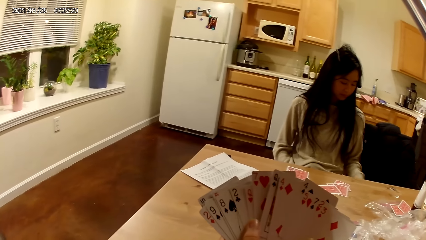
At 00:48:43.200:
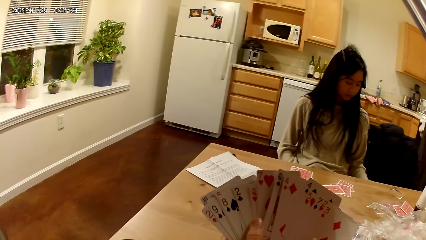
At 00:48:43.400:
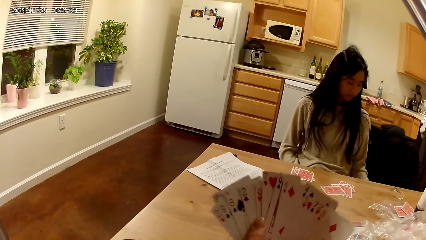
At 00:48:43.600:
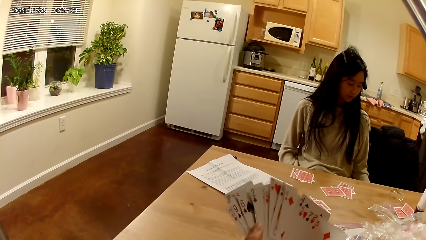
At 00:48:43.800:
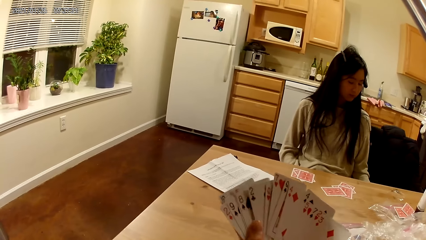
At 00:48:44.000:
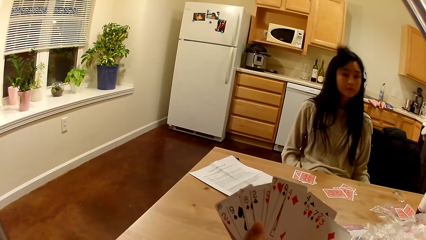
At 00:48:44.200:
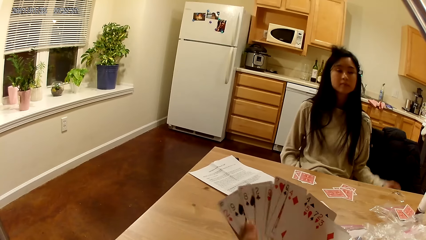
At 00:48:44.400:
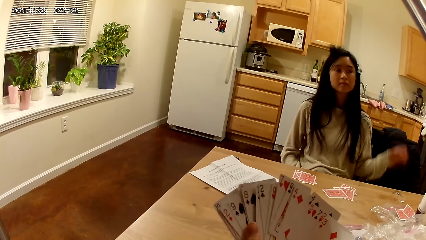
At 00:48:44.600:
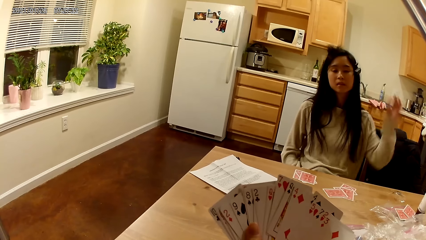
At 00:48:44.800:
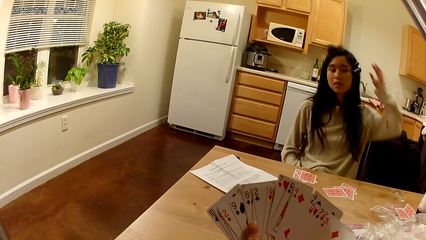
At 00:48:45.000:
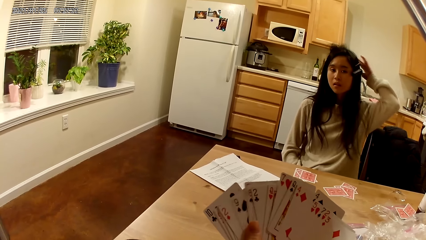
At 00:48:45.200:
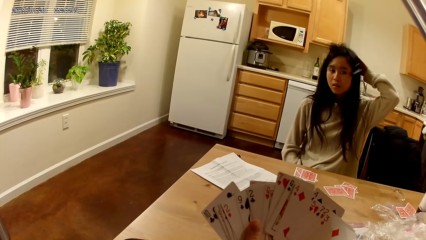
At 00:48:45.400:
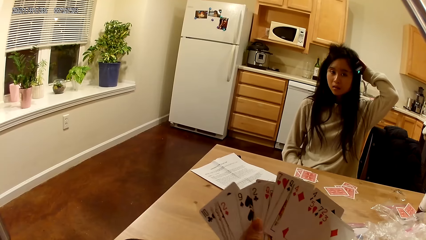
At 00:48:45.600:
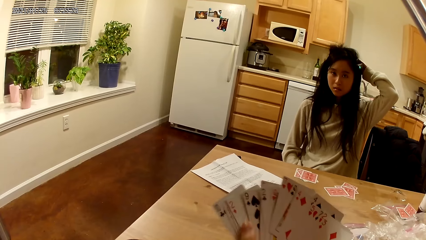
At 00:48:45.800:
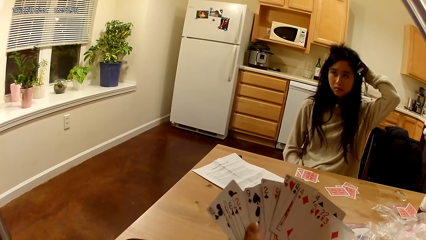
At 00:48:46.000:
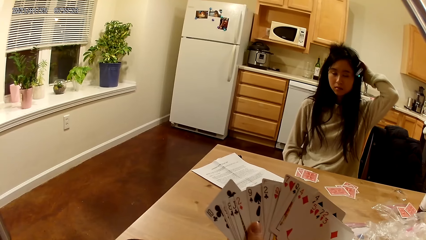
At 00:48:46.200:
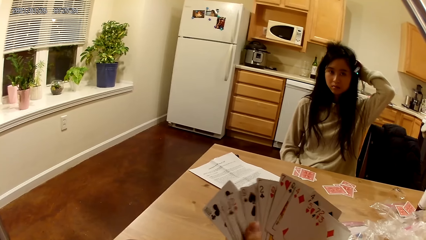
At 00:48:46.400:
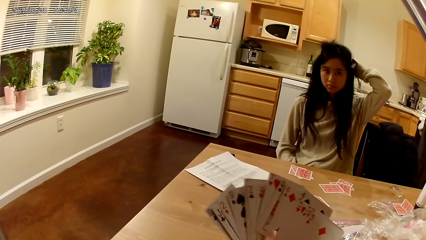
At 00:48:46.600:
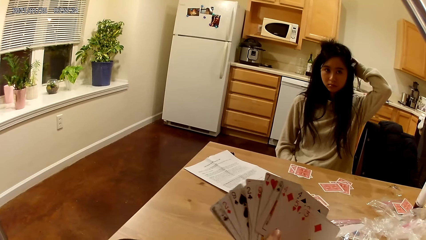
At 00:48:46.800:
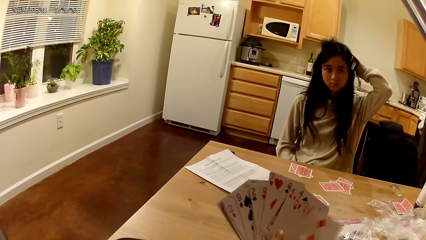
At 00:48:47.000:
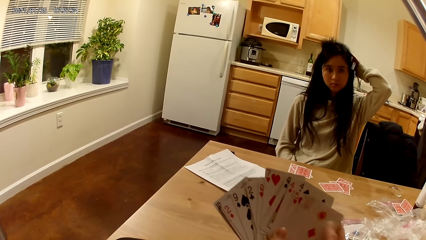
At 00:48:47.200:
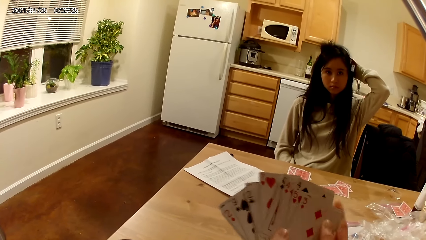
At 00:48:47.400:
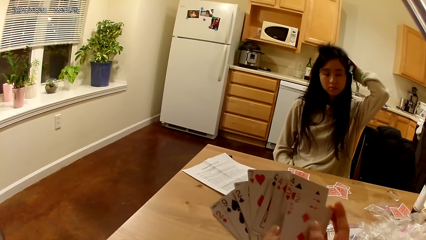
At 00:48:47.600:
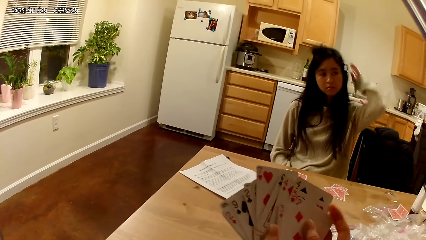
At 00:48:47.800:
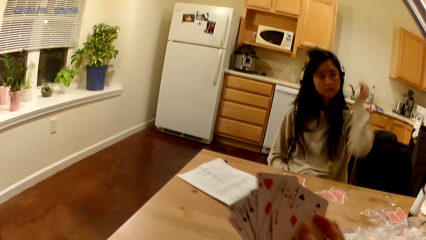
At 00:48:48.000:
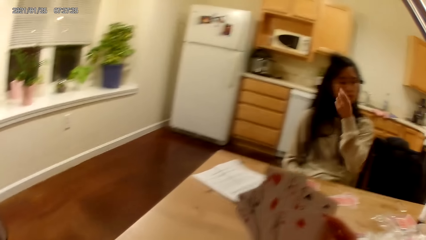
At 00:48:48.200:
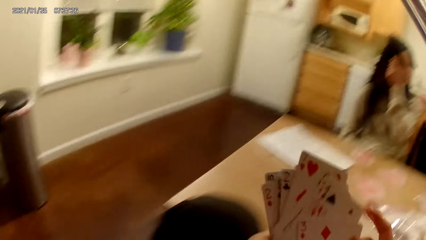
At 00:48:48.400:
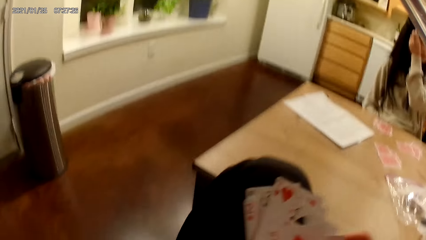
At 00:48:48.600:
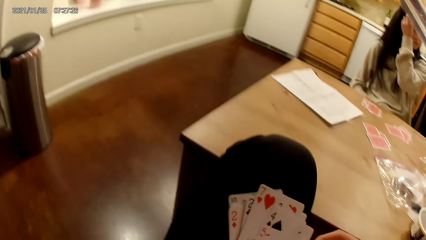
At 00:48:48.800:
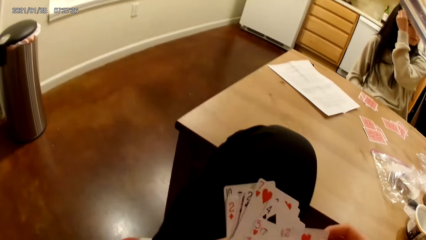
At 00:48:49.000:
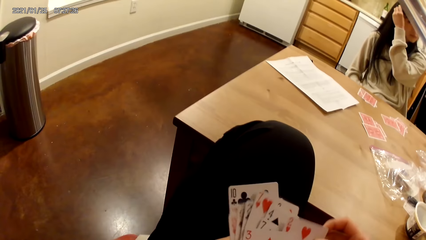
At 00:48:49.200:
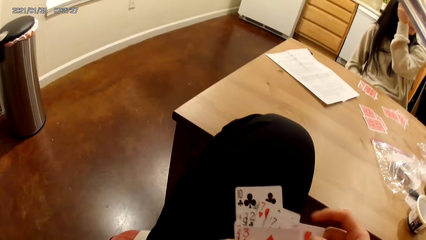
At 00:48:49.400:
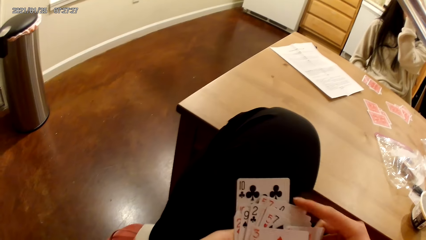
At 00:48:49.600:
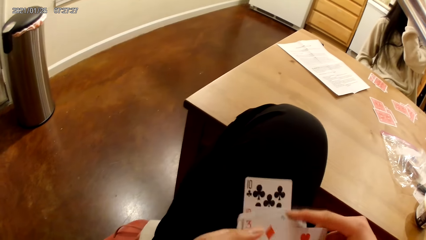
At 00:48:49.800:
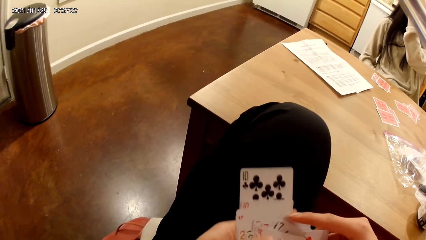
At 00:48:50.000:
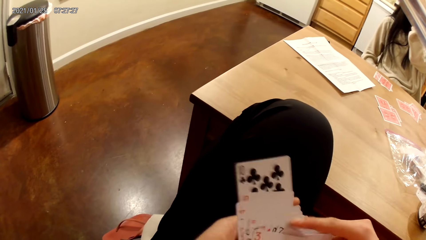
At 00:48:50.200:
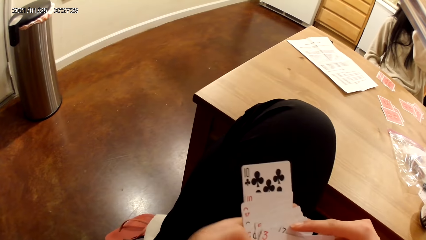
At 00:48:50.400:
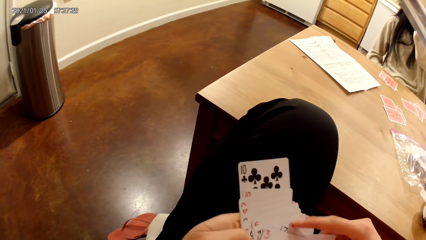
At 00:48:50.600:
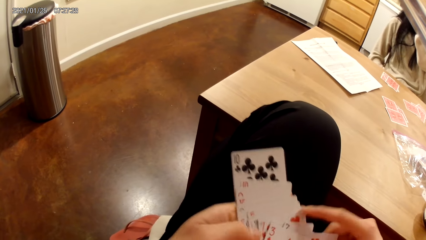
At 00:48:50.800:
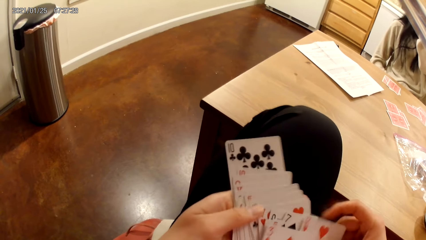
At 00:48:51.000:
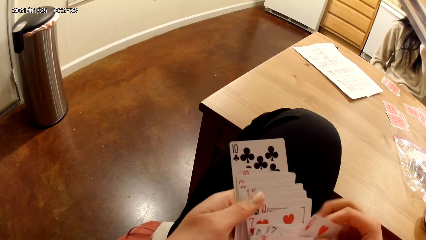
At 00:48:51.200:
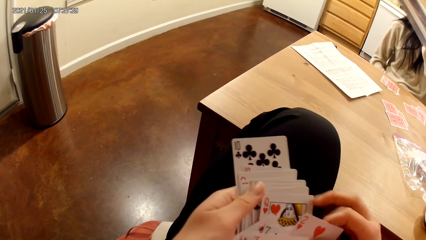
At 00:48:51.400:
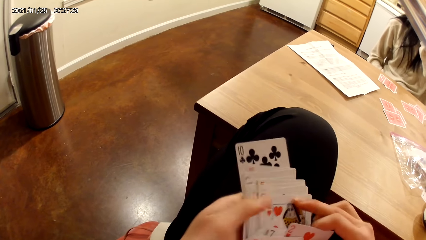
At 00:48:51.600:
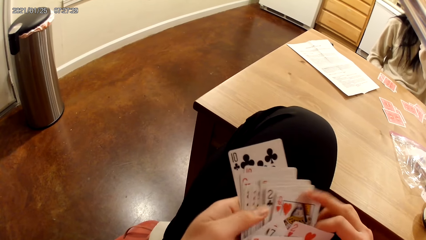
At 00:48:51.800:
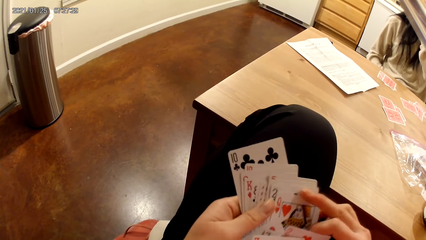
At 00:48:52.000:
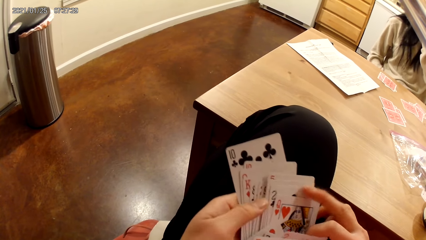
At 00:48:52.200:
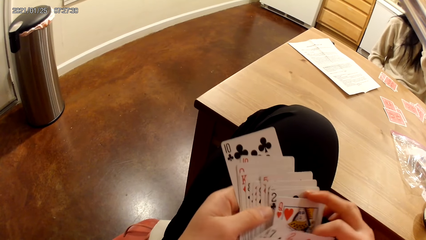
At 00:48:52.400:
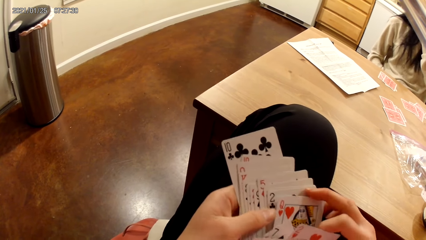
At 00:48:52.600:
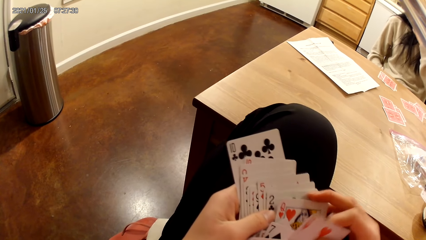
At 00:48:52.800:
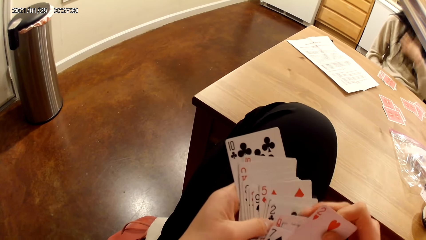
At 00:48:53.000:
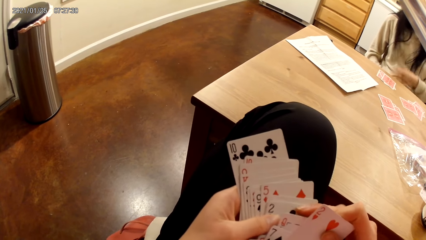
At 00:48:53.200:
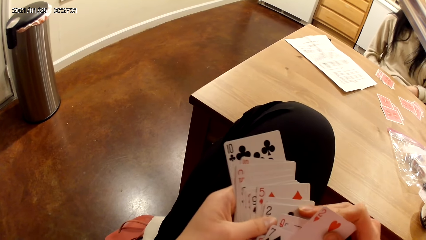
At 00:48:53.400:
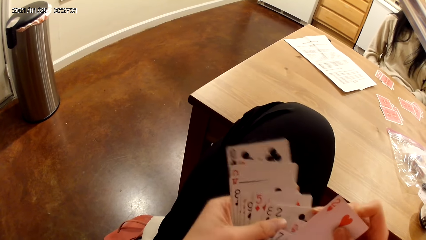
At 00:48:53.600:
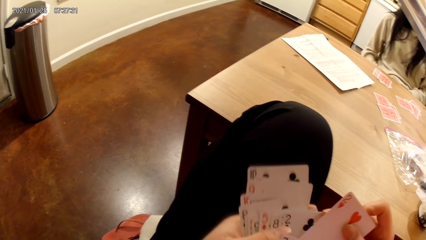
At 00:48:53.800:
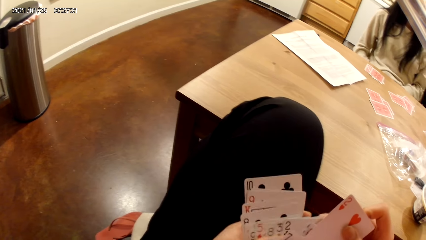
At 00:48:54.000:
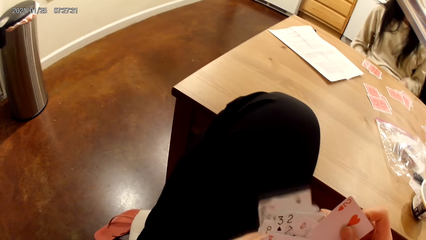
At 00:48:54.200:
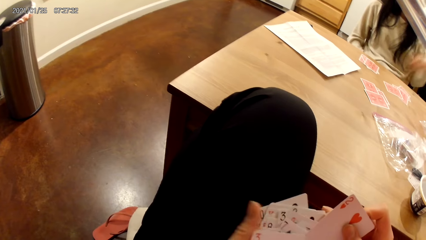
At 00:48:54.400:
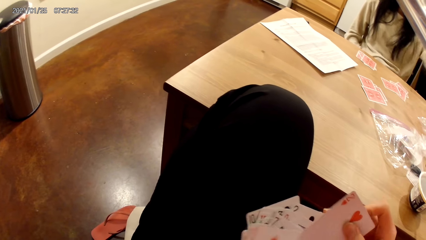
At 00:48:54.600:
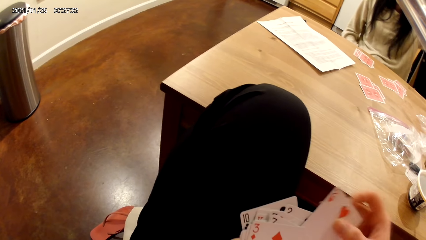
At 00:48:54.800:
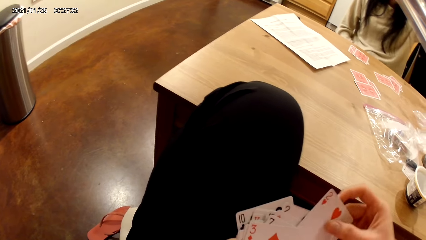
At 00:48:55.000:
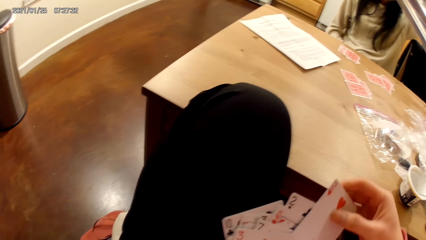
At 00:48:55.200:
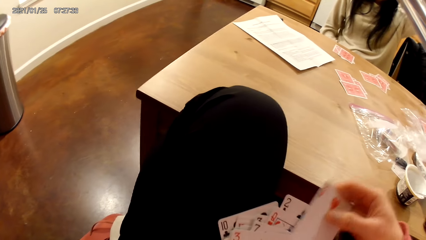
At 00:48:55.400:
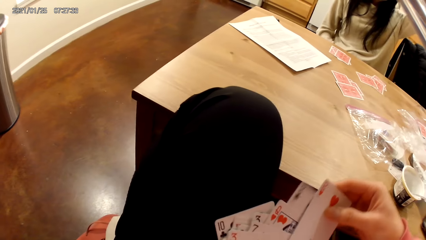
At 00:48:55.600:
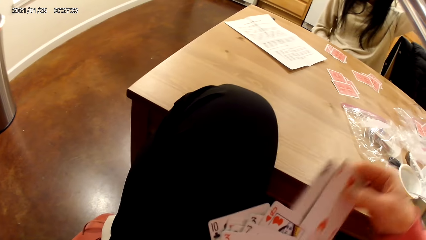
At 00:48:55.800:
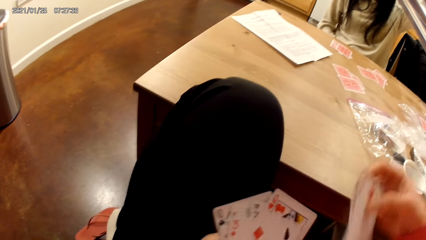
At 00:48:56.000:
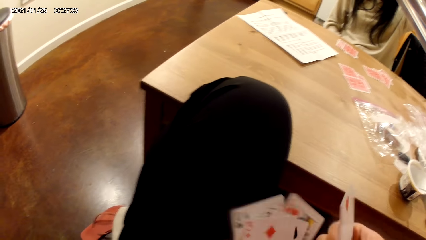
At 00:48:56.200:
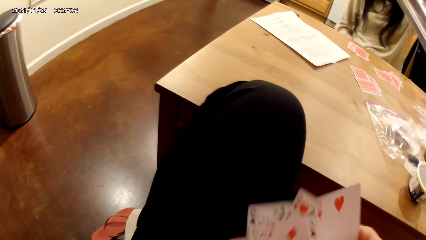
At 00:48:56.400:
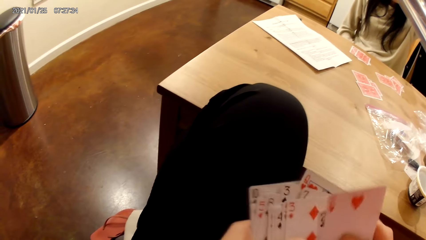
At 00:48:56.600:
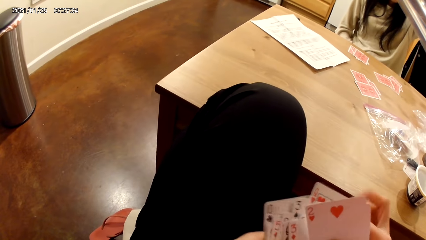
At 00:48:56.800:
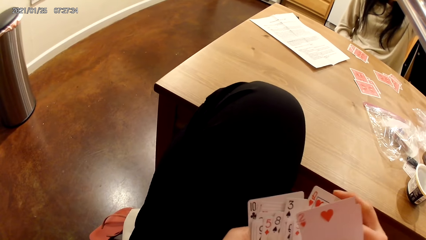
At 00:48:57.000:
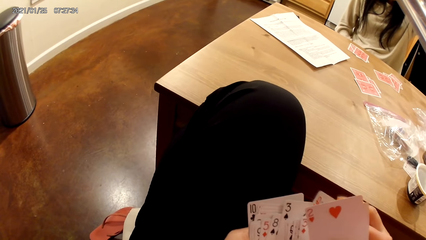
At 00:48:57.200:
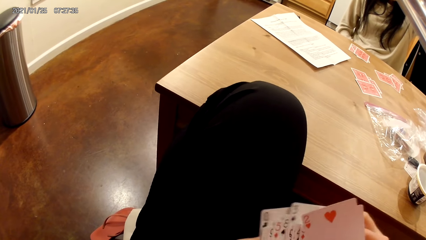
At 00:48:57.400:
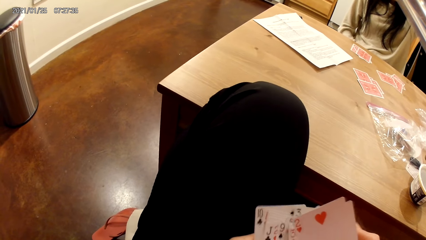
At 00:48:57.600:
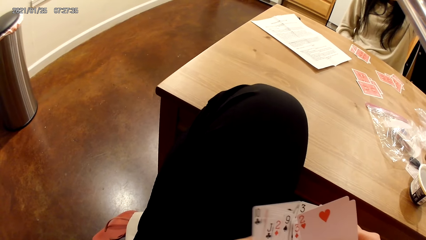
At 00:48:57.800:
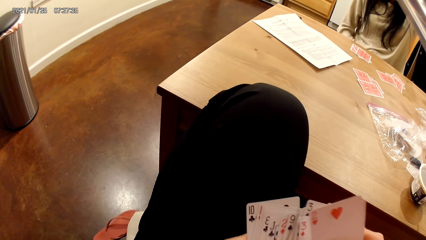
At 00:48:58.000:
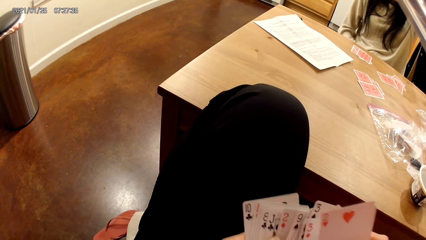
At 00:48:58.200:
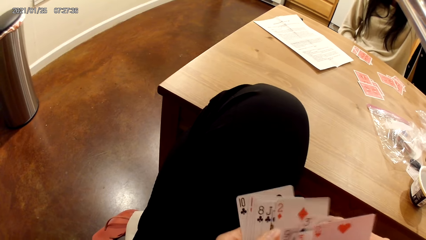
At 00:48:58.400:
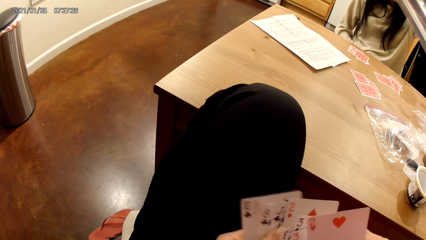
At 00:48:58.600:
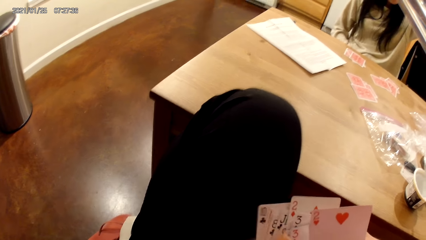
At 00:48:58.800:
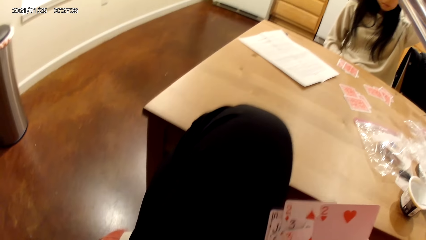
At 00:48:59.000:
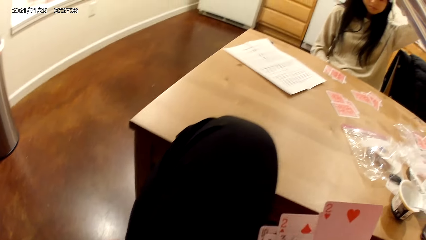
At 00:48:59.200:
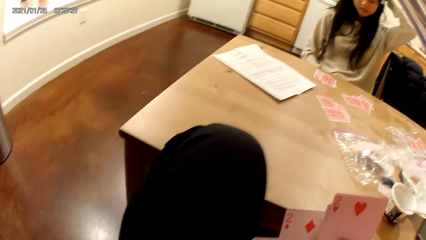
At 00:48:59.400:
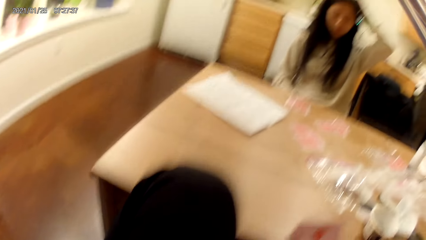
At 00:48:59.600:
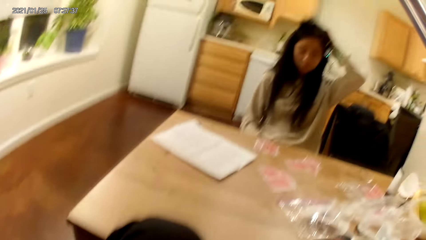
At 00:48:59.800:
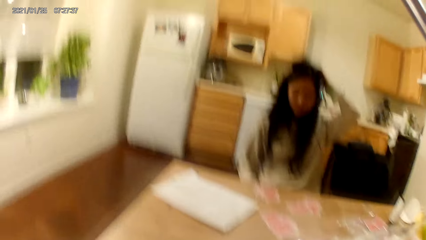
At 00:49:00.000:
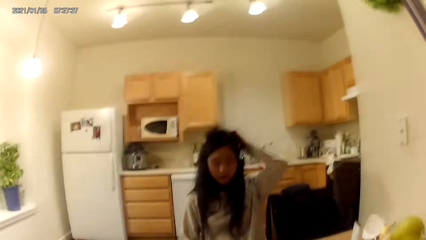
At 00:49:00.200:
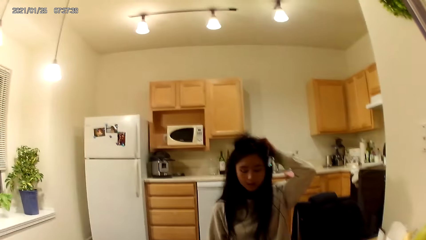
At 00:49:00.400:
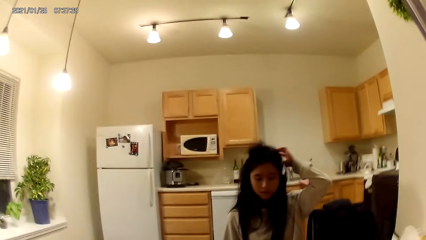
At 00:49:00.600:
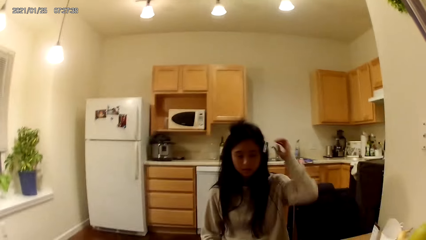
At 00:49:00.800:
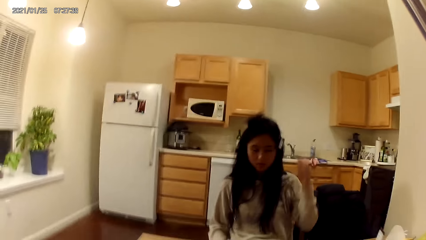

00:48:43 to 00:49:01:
The woman adjusts her hair with her left hand. She lowers her left hand. She raises her left hand towards her hair. She places her right hand on her head.
